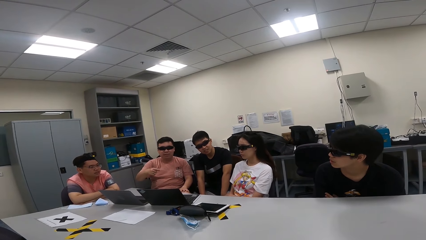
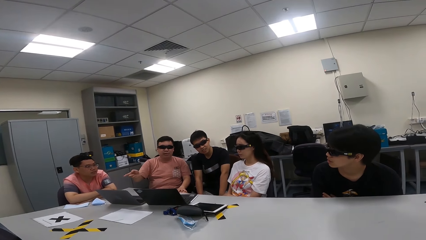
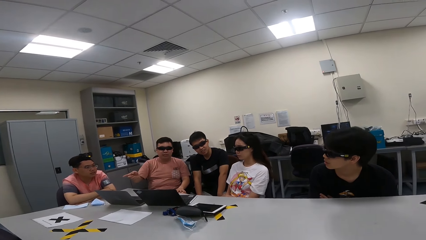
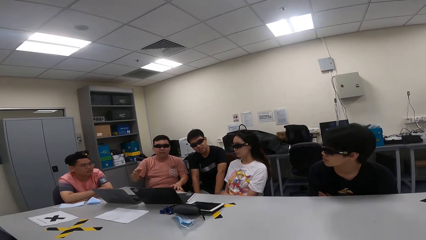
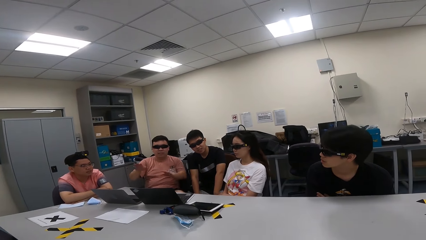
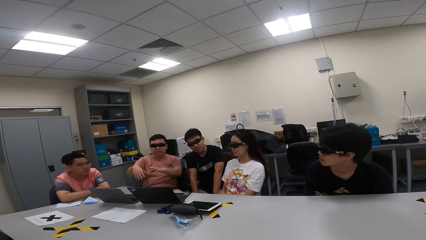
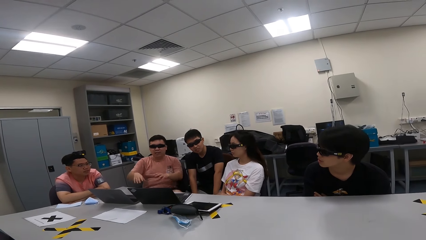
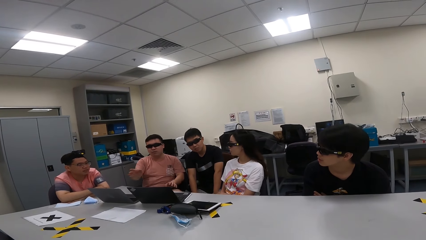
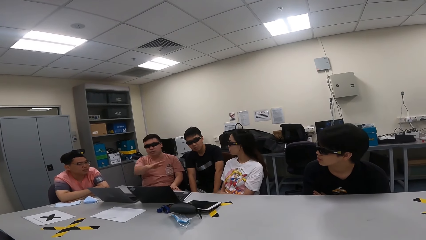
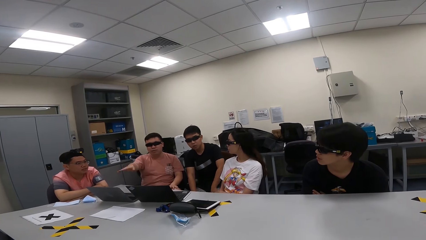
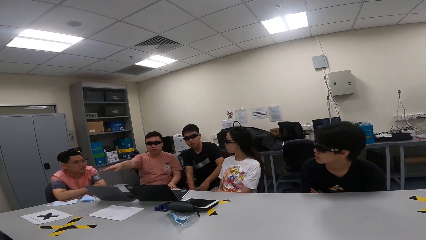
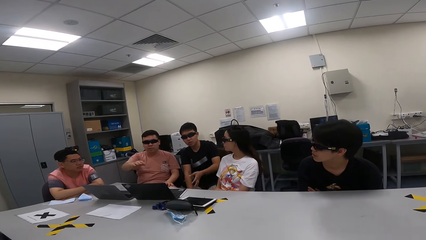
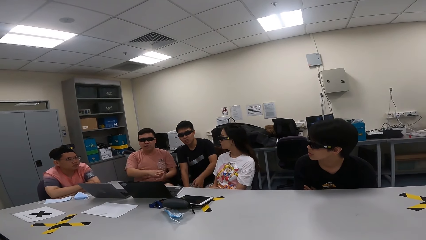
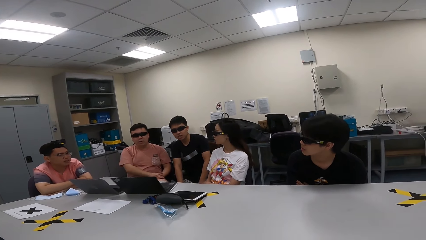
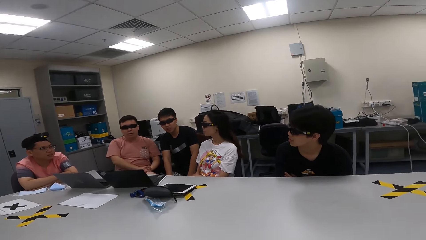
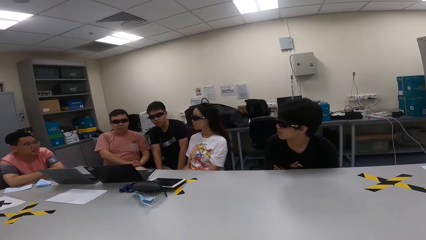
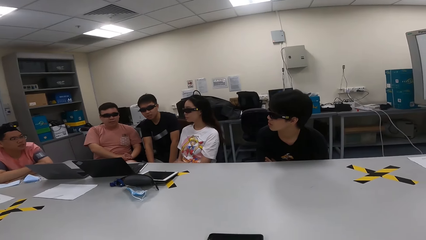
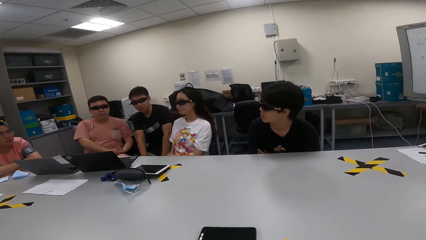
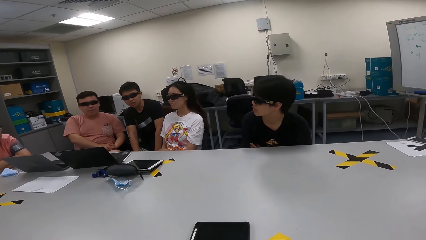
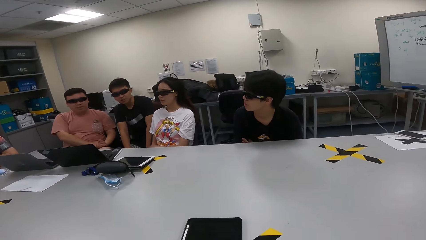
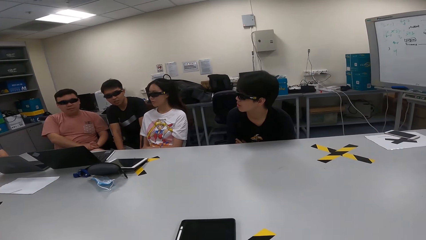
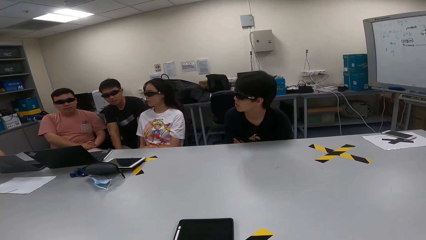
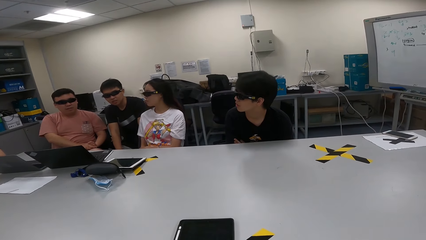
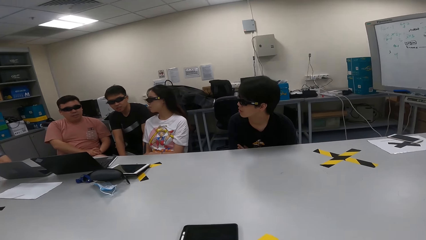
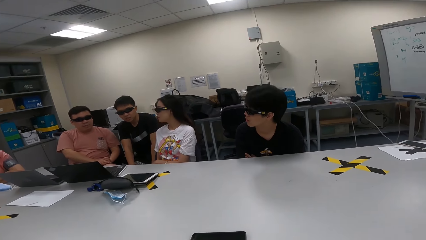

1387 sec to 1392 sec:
A person sways a hand in the air.

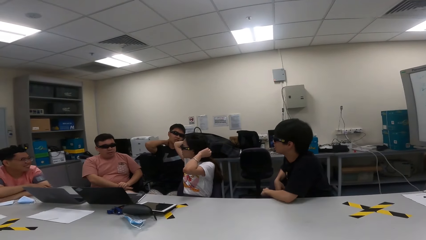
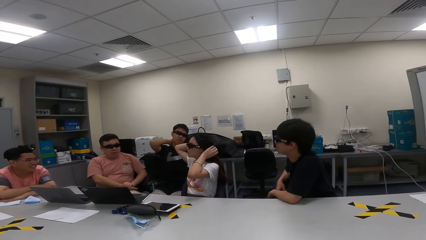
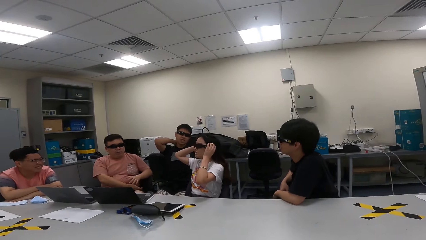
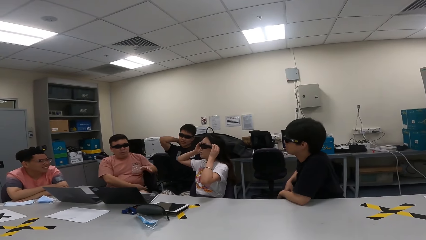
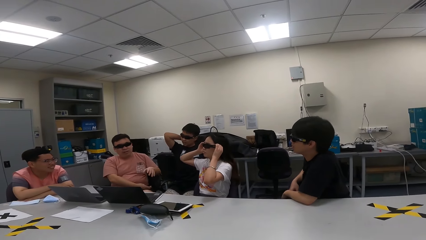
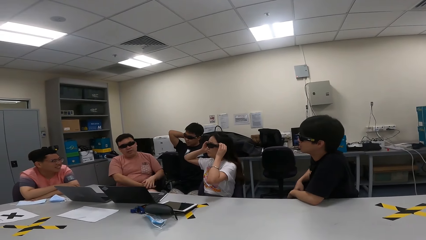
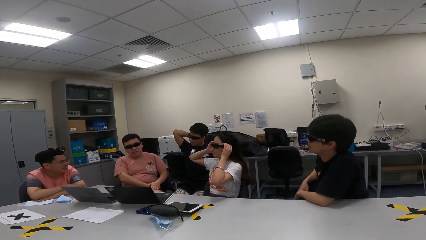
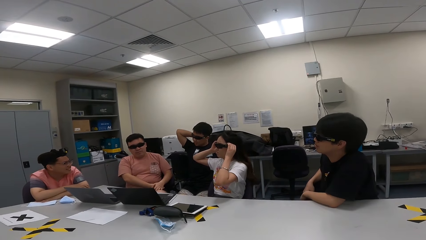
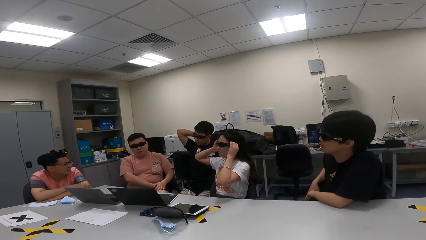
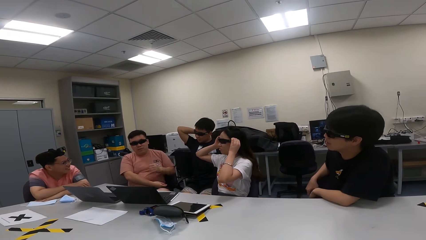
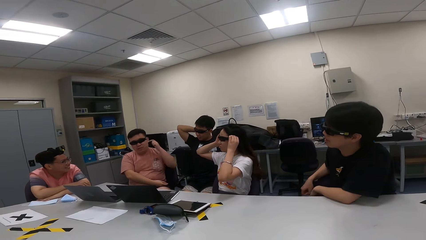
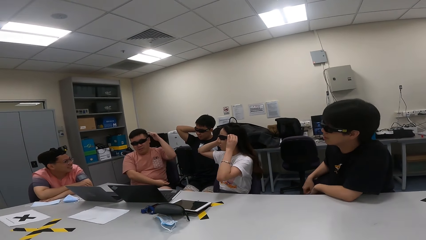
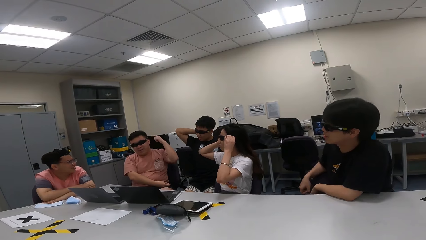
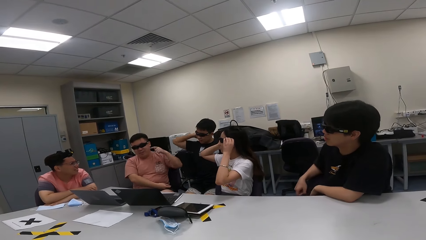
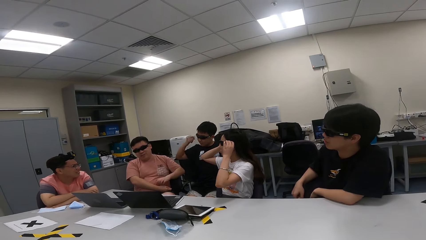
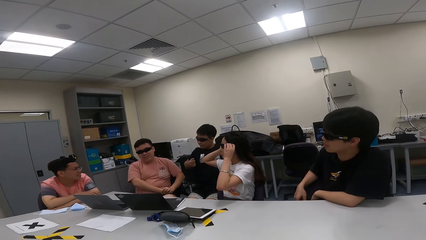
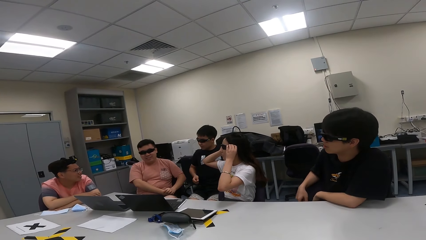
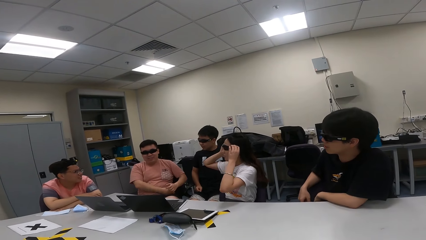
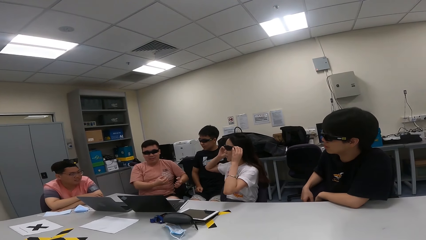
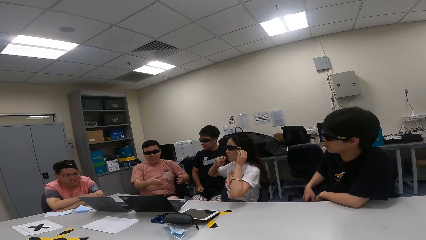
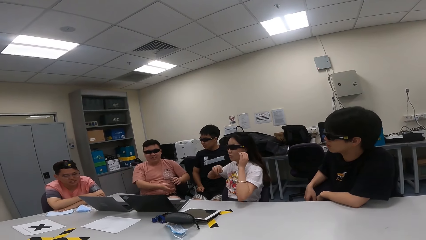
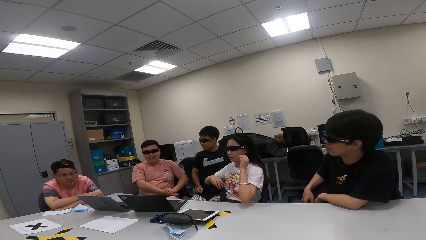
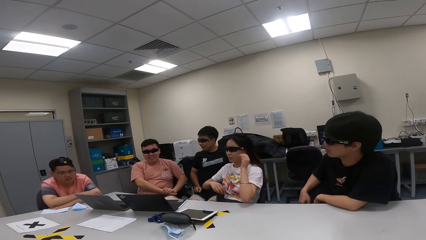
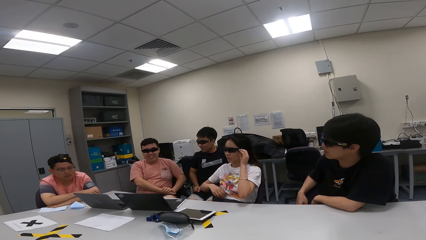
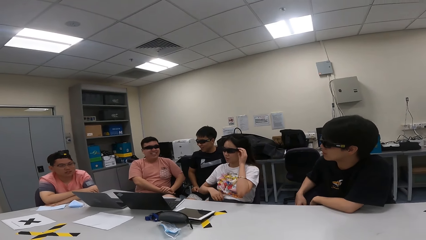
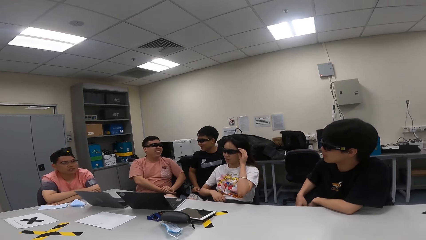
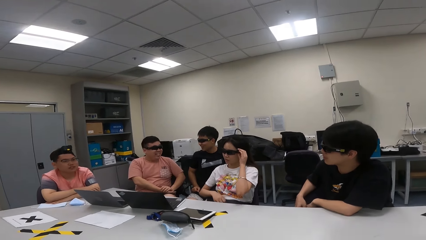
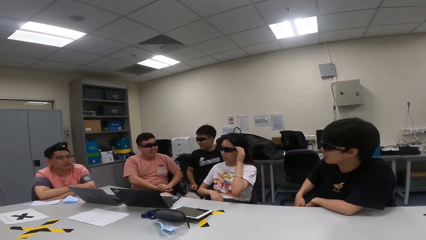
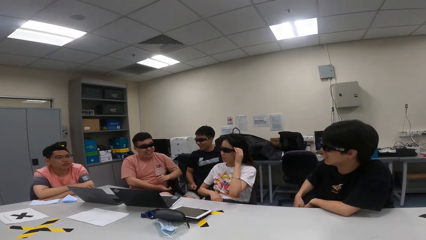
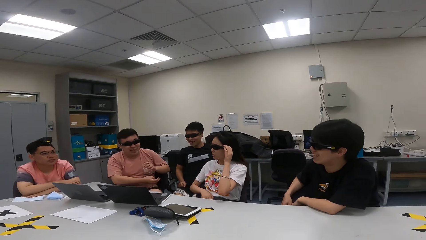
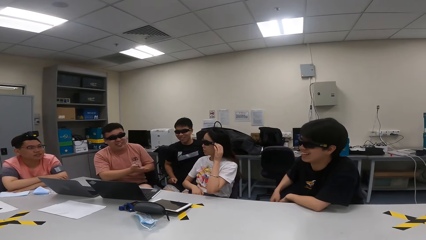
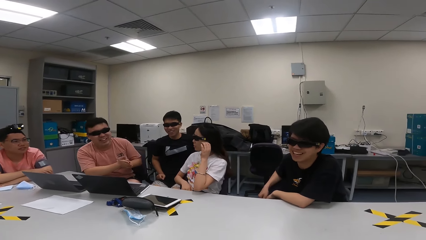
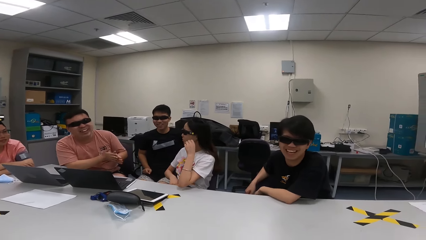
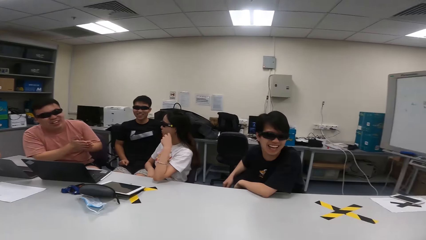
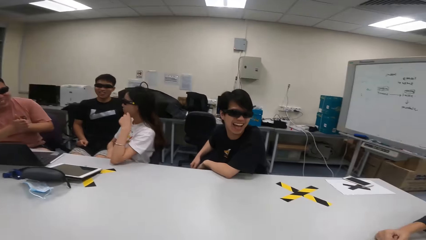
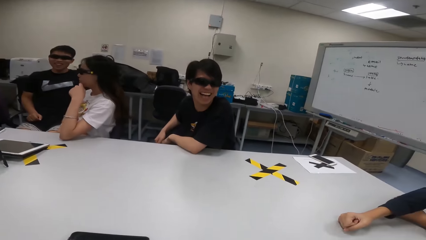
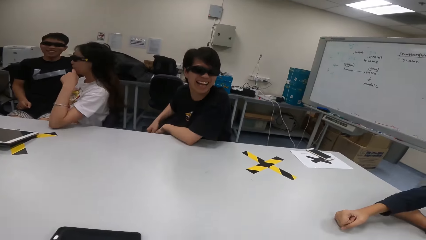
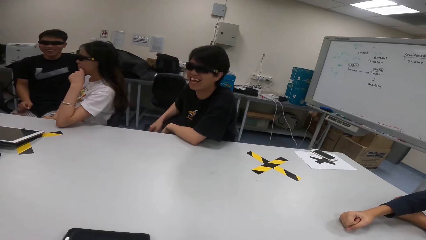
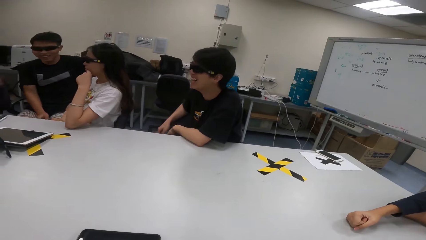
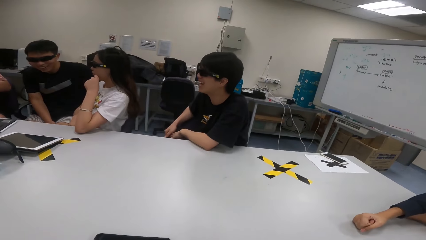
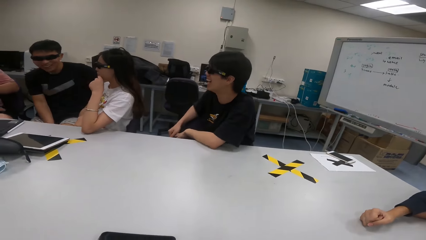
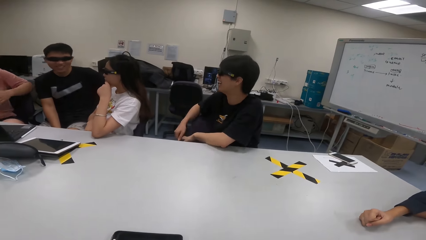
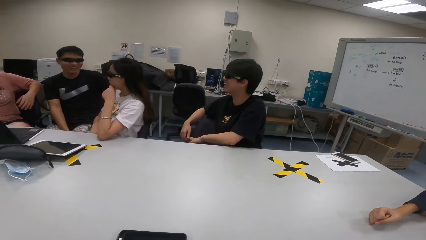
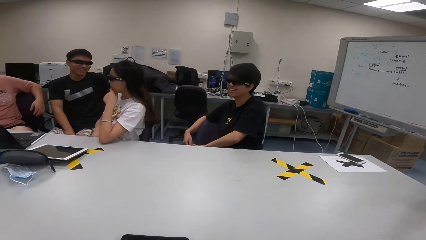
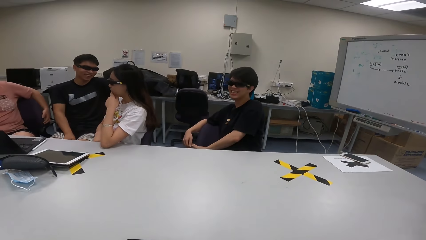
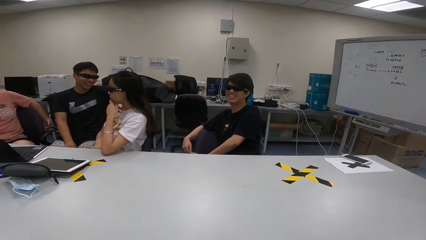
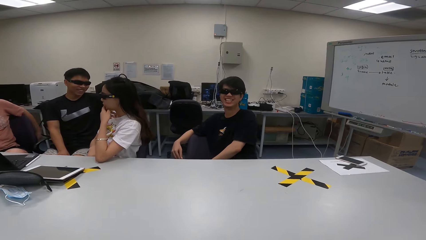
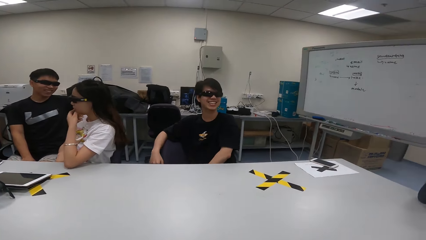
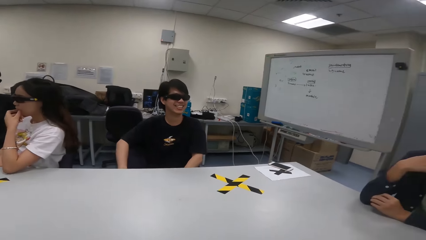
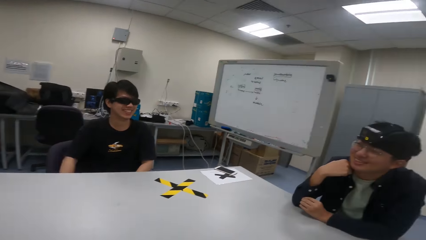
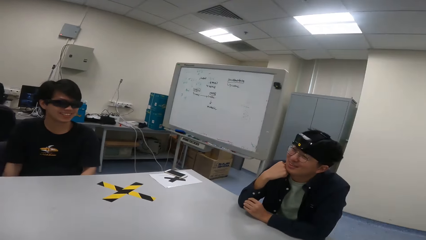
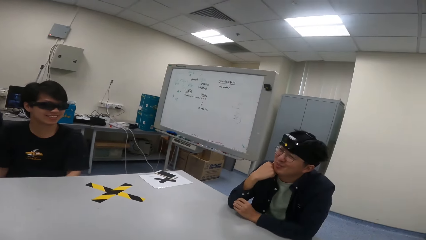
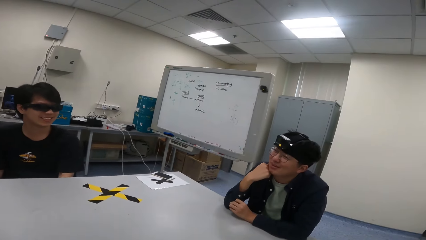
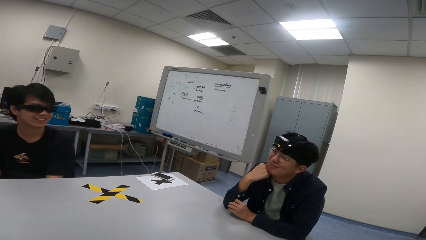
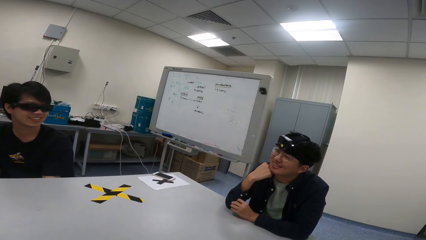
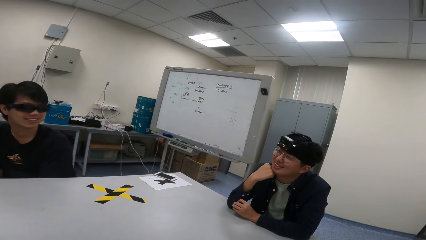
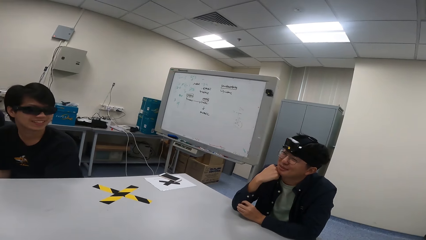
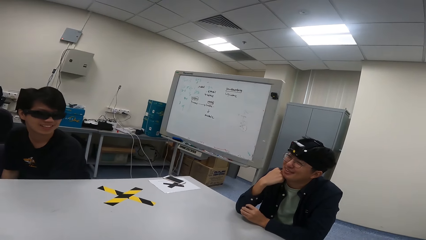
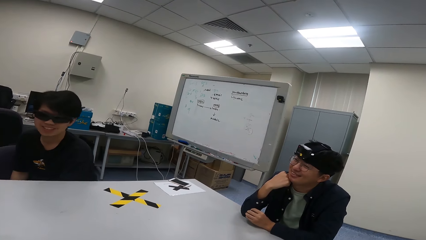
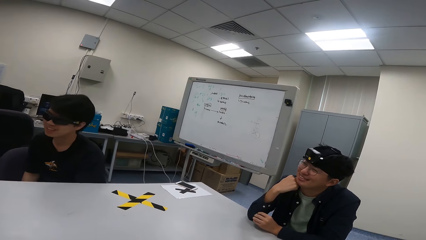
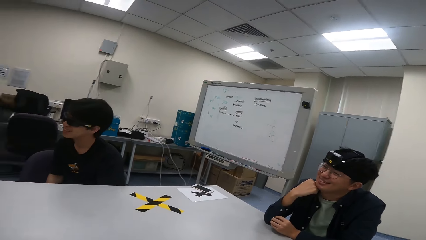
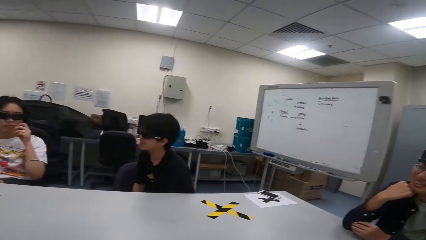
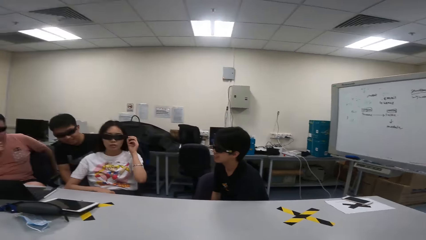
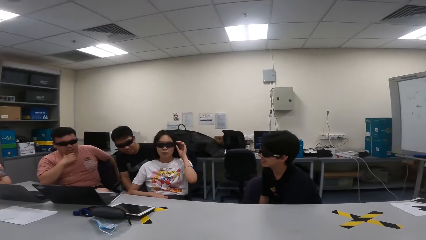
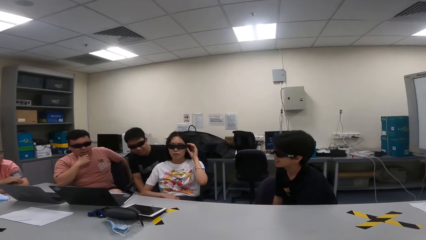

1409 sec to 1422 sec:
A person touches the shades. Another person sways hands in the air. The first person touches the shades. The other person rubs the hands. A third person converses.
